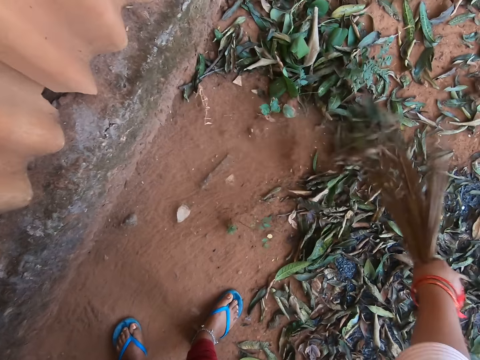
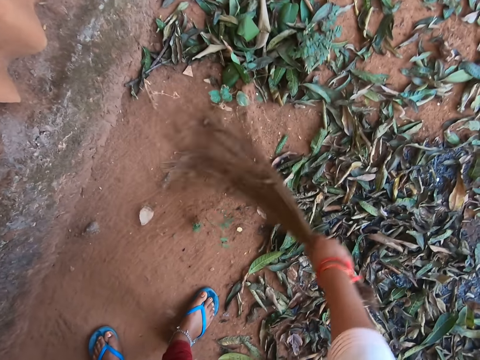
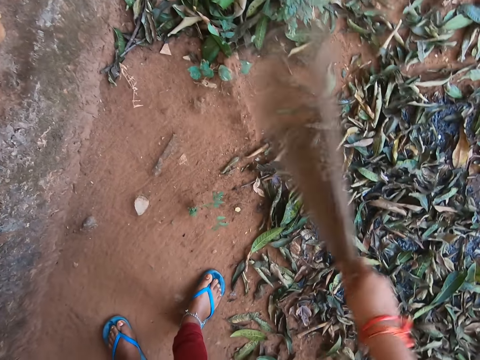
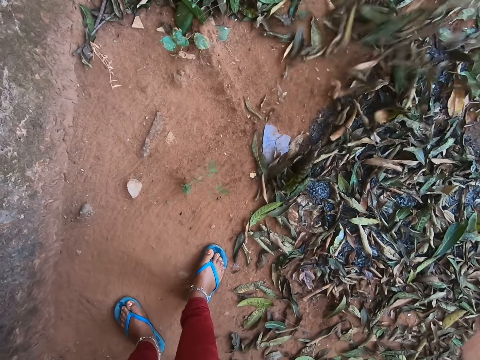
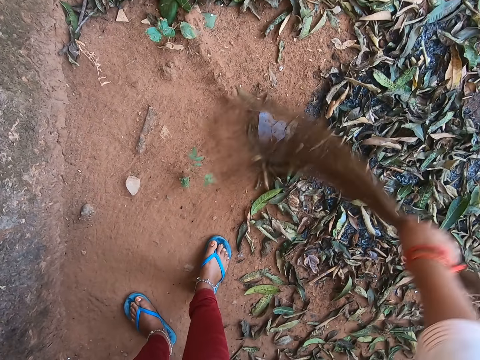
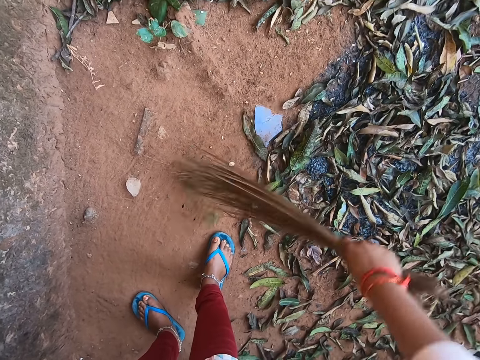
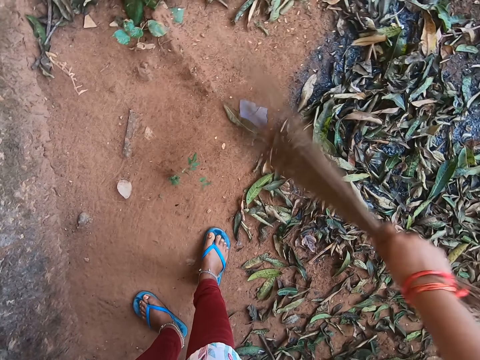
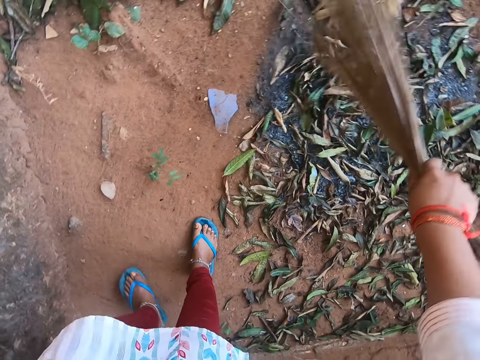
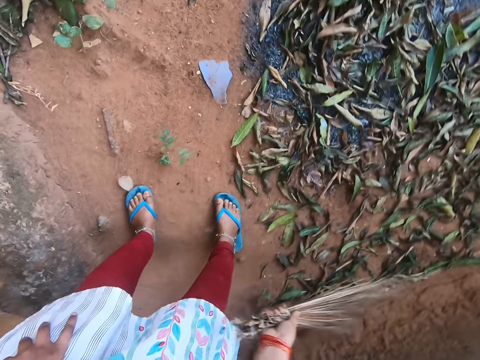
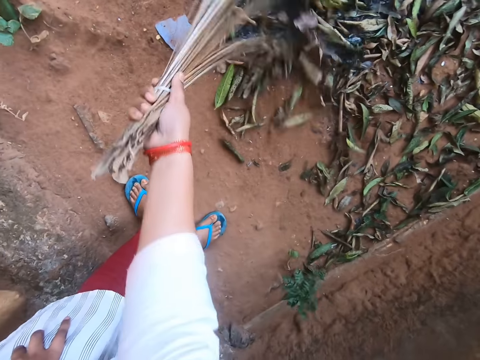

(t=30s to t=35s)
The camera wearer sweeps the ground with the broom in her right hand.

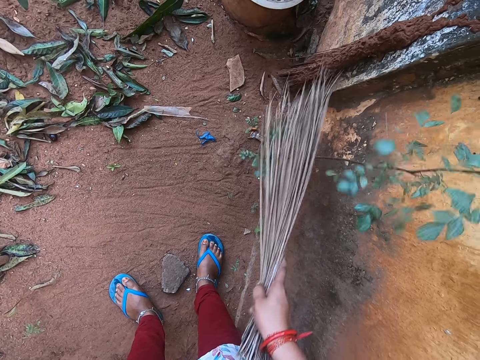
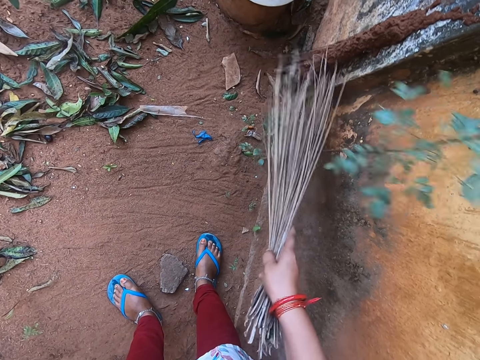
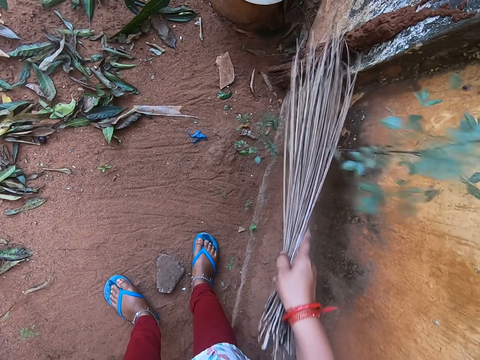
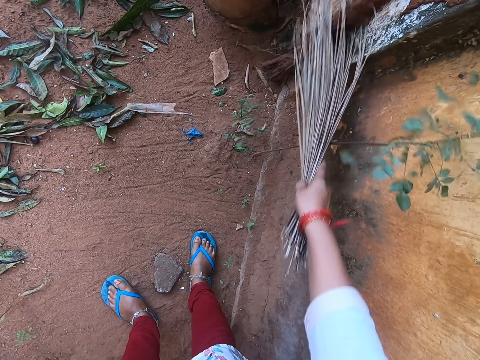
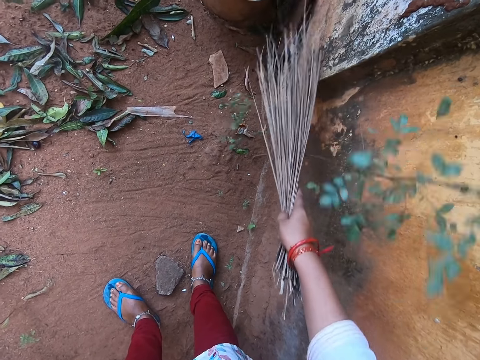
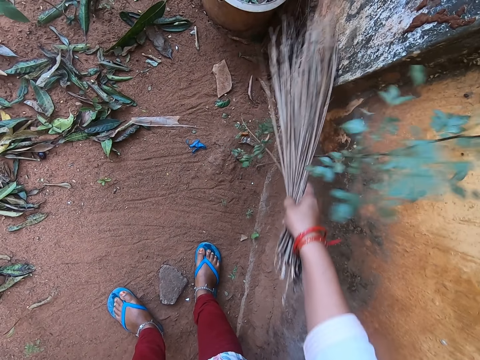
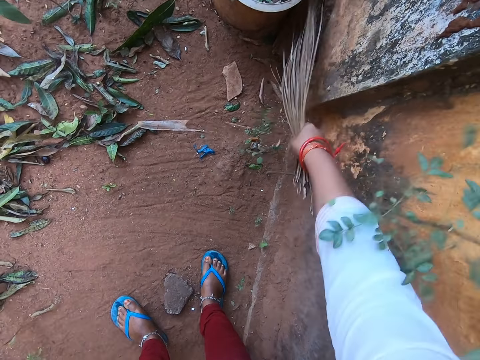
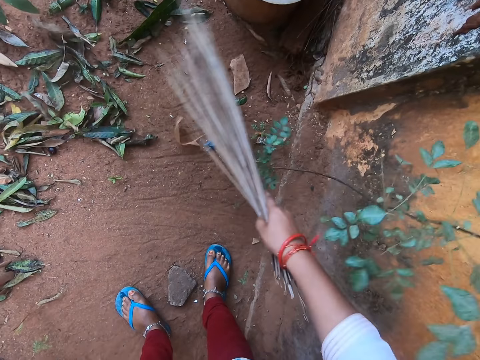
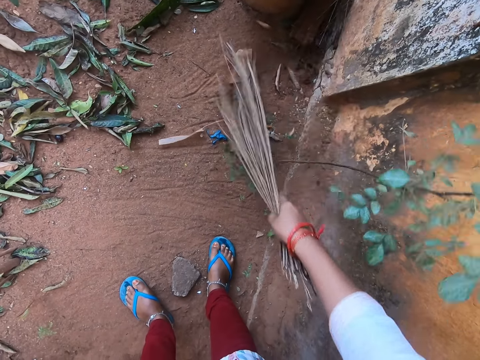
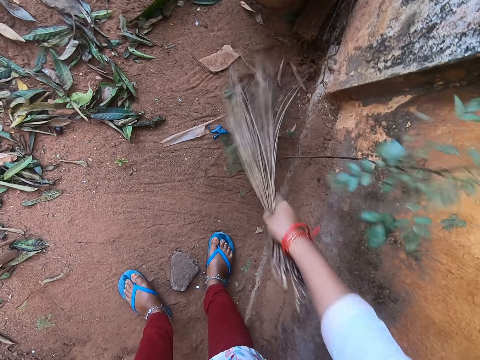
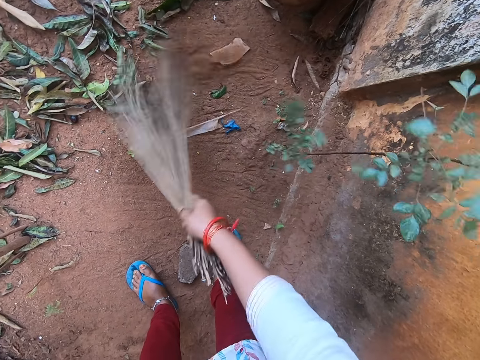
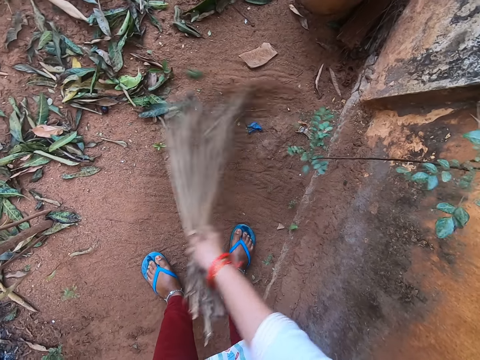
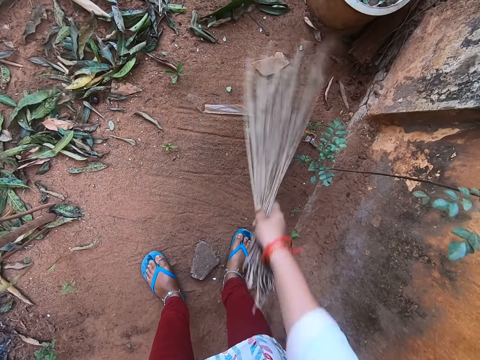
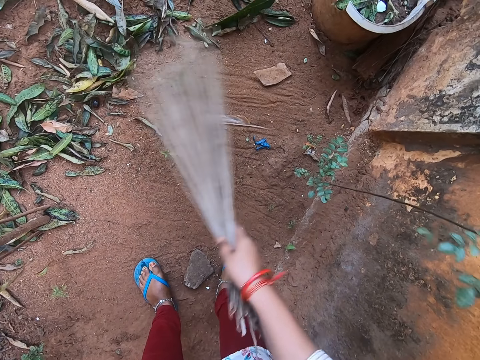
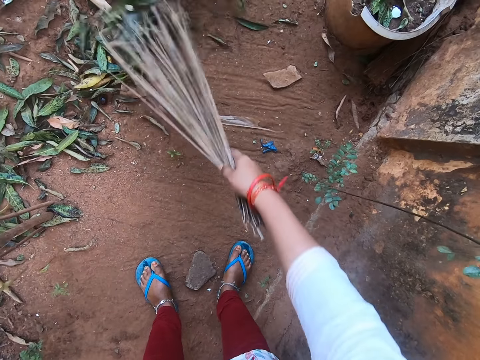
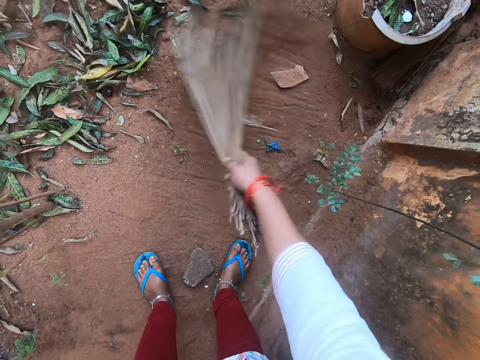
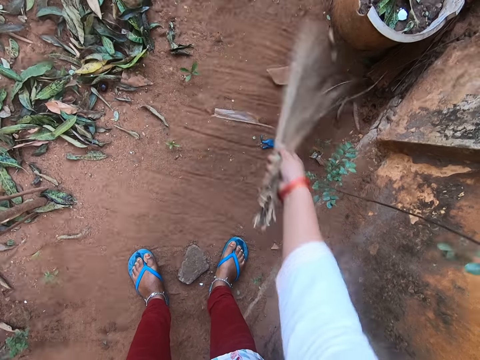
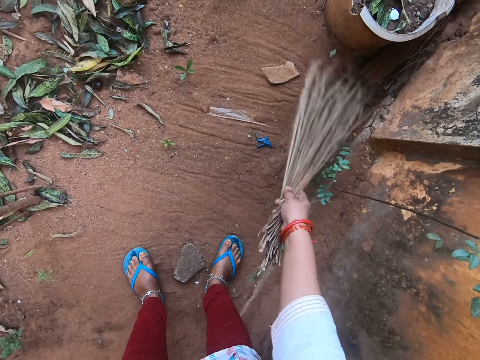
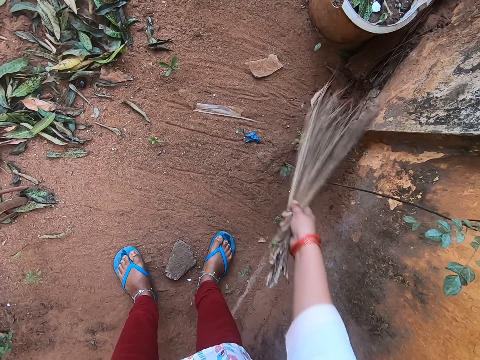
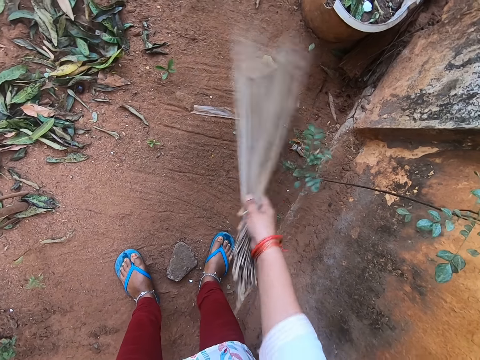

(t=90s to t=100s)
The camera wearer pushes a dried stick that's against a wall to the ground with the broom in her right hand. She sweeps the ground with the broom in her right hand.

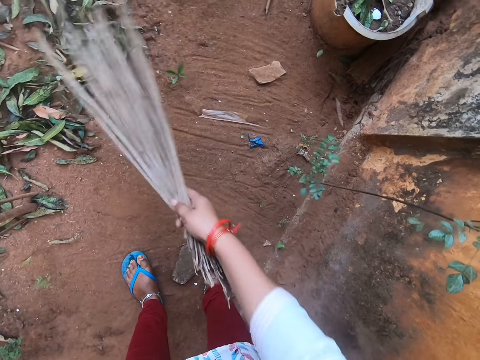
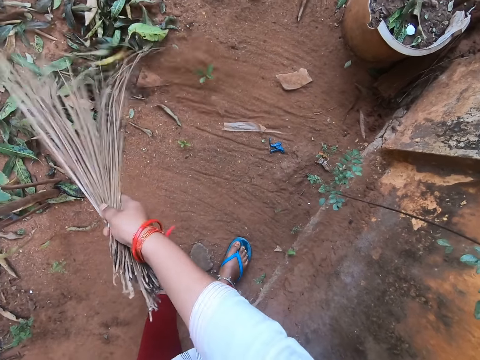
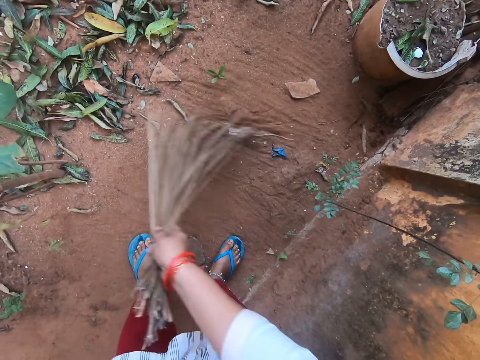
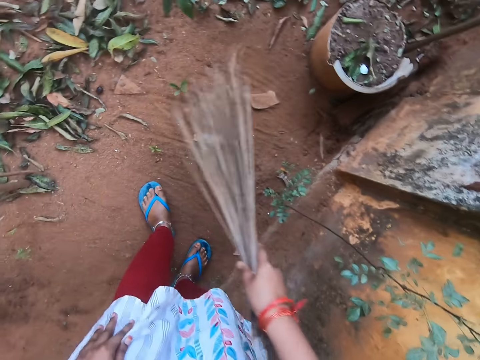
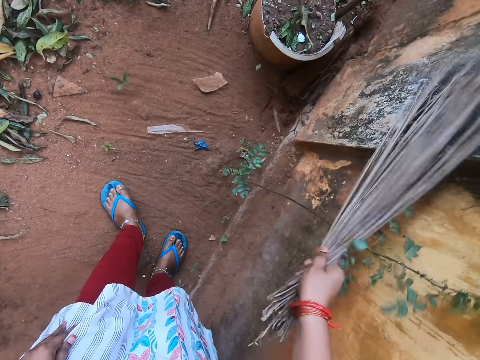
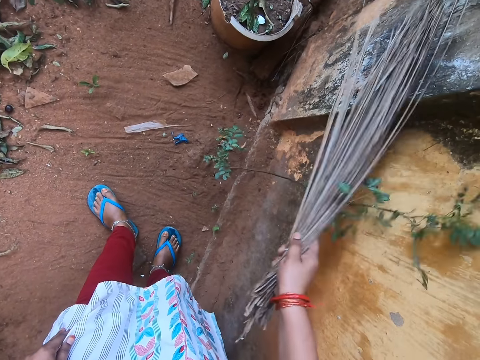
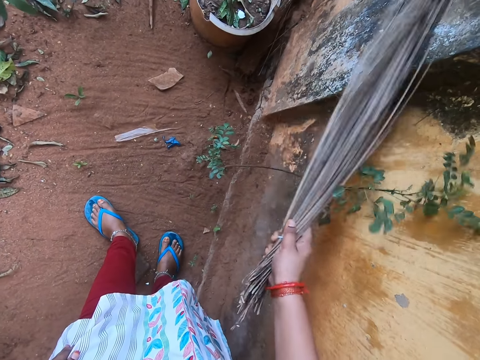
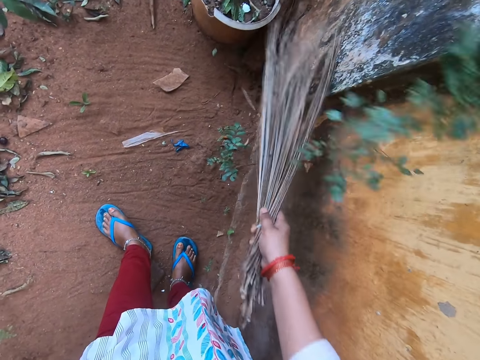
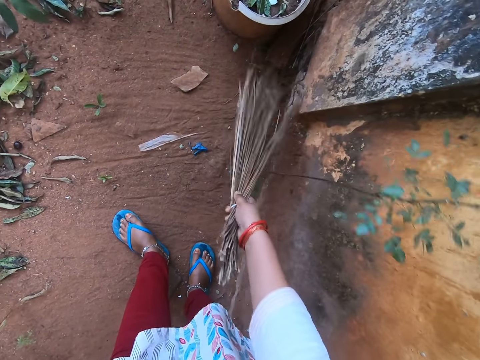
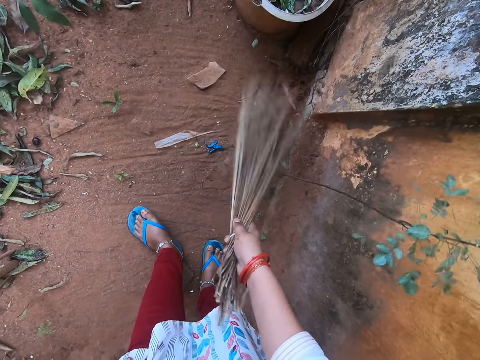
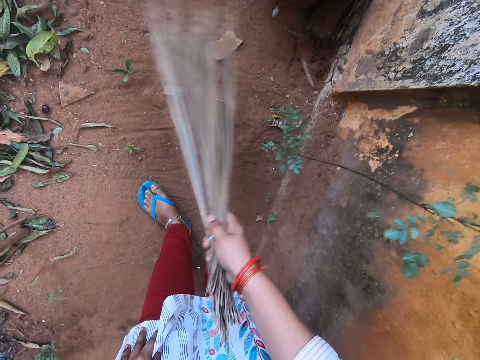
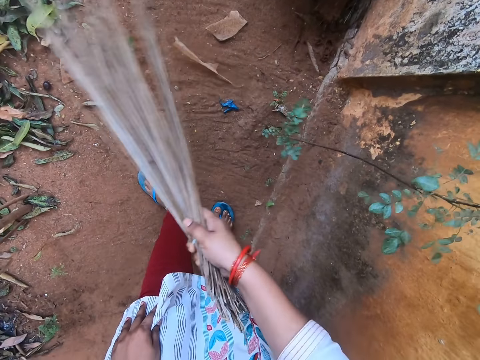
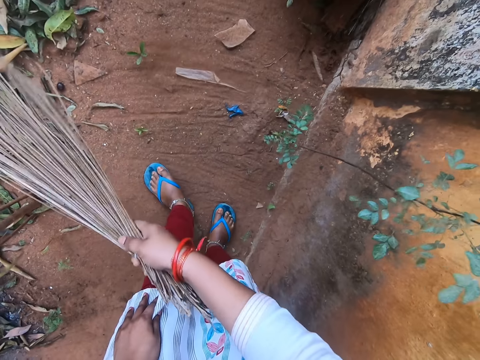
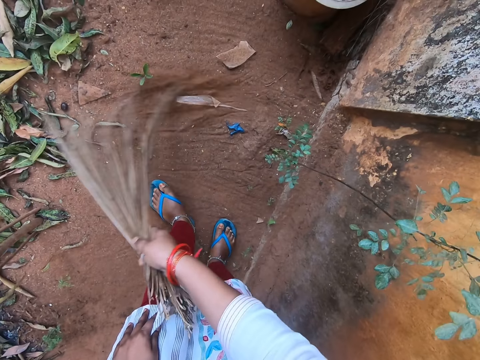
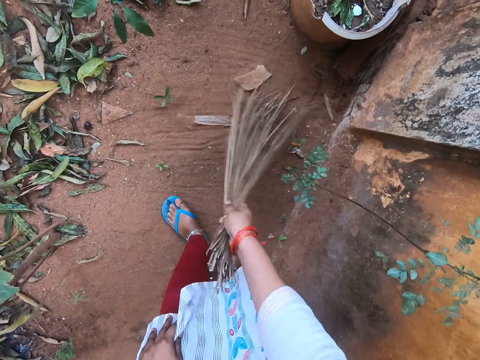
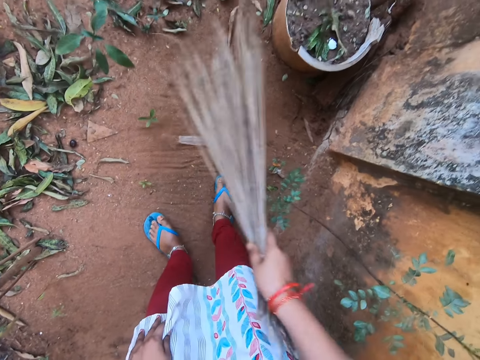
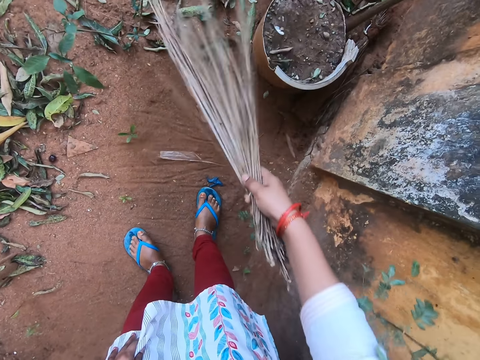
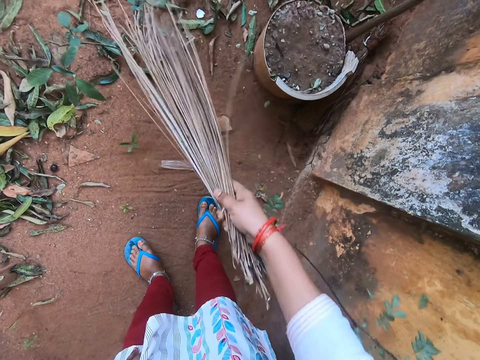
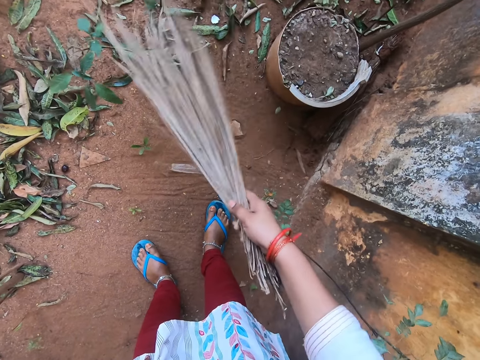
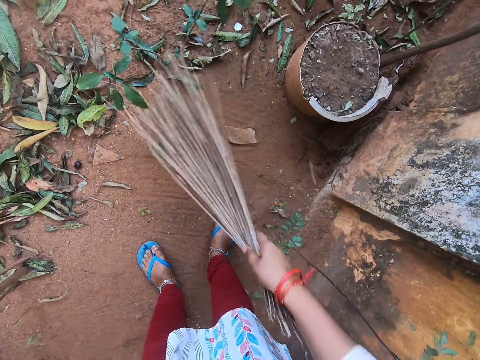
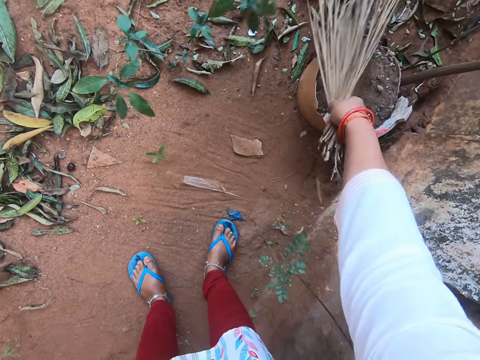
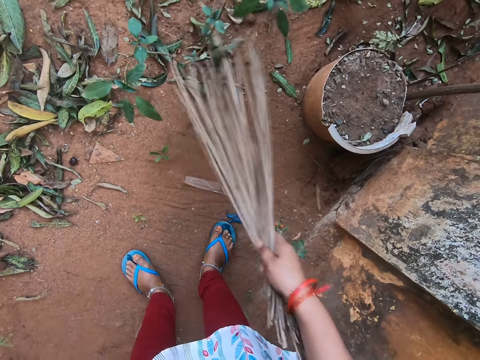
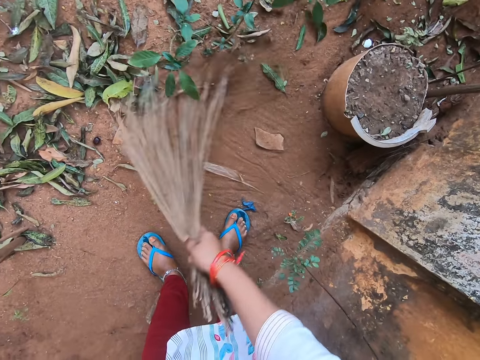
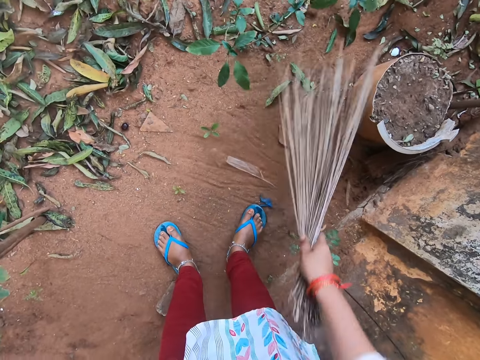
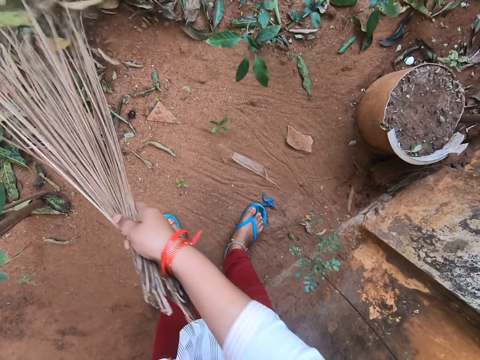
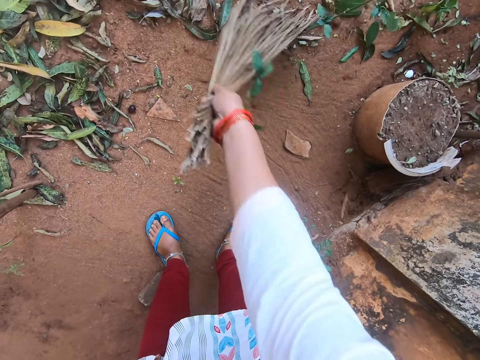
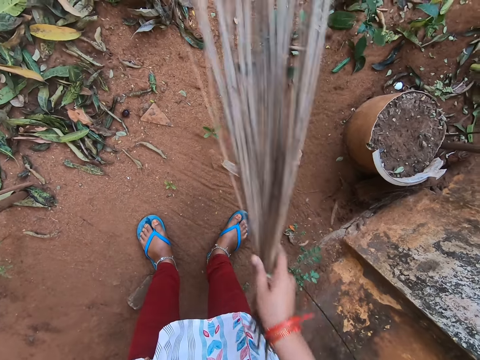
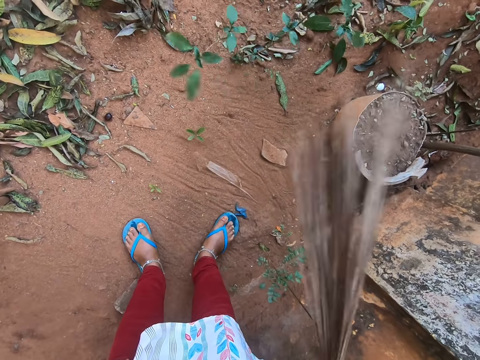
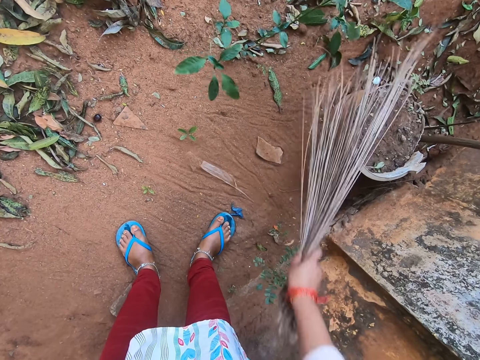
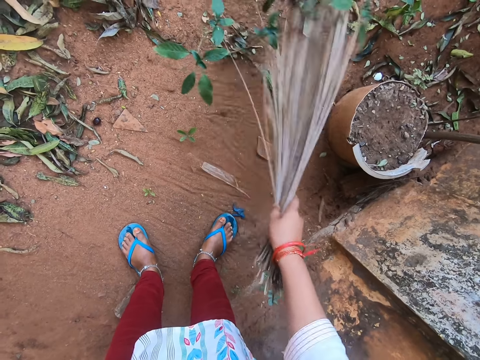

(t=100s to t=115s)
The camera wearer sweeps the wall with the broom in her right hand. She sweeps the ground with the broom in her right hand. She sweeps the top of a bucket containing sand with the broom in her right hand. She sweeps the ground with the broom in her right hand.
